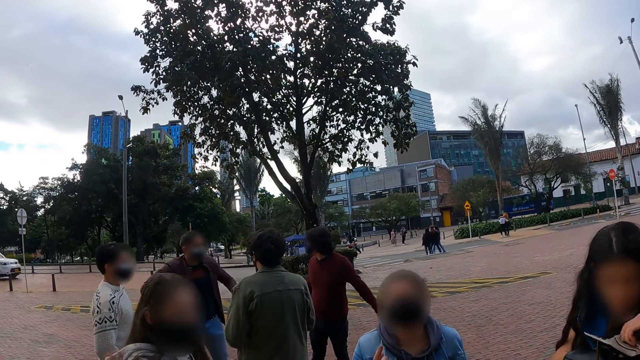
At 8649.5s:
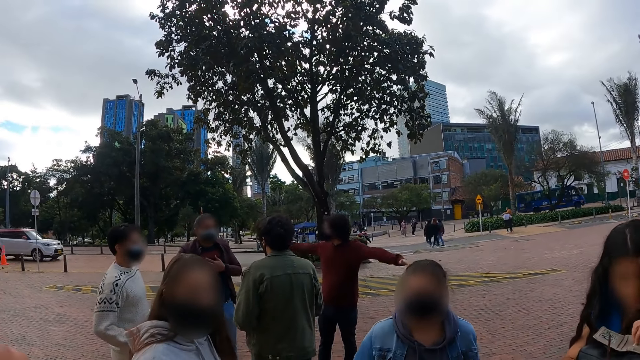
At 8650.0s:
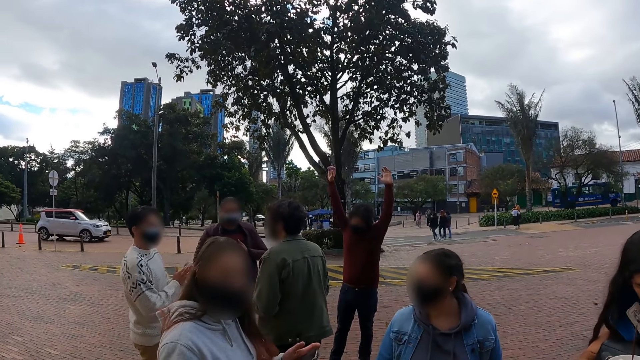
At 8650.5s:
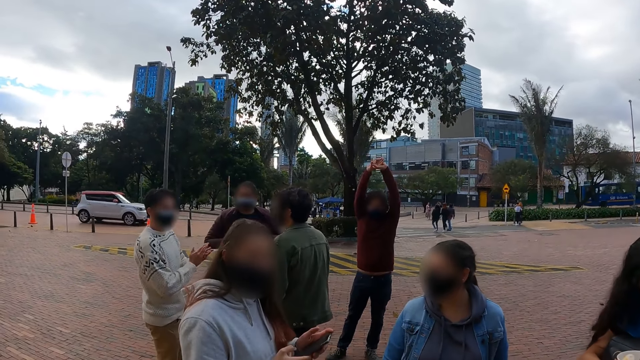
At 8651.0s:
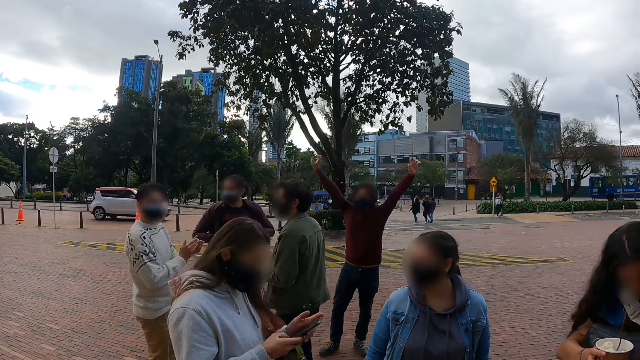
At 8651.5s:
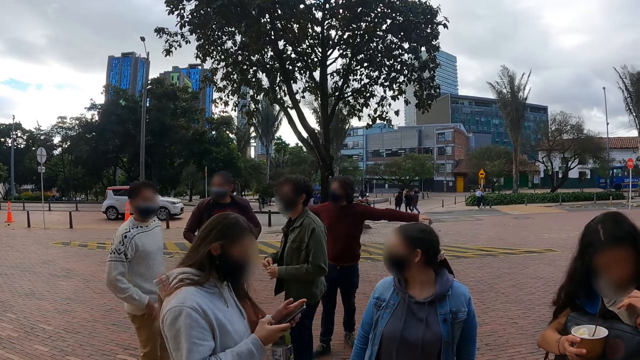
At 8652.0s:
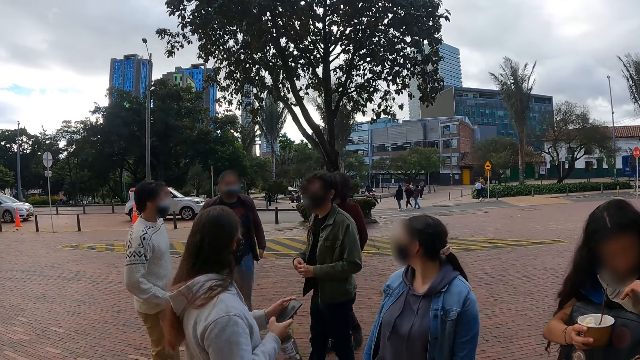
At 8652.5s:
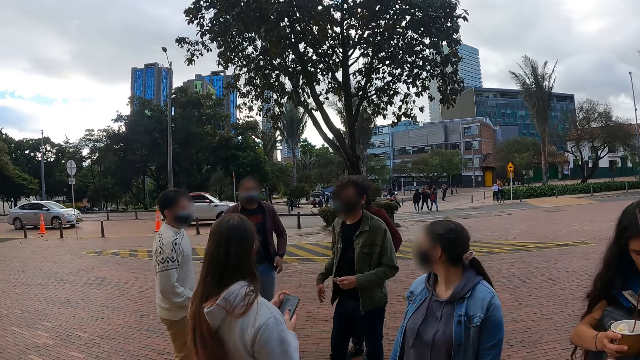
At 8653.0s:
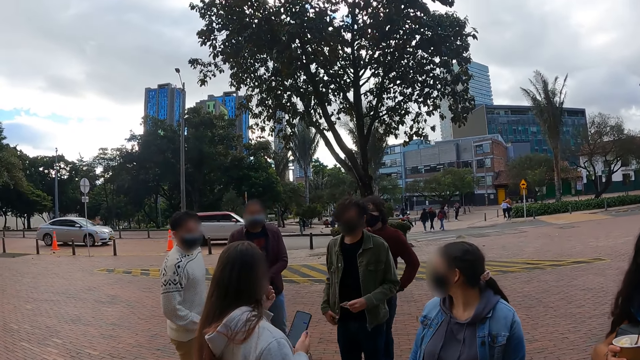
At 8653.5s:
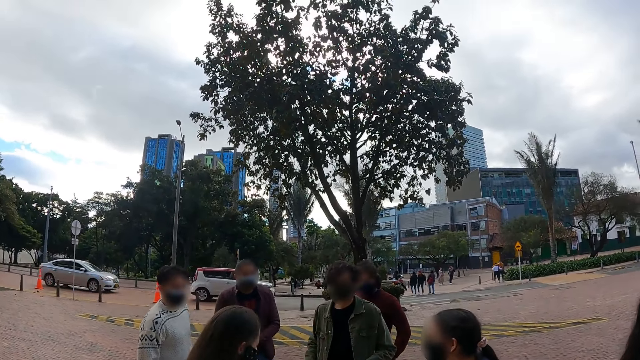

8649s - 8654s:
The camera wearer looks around.
